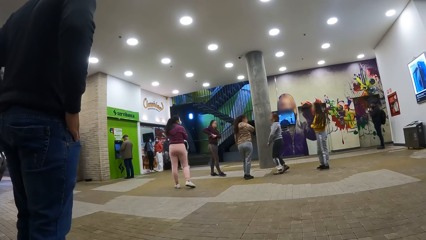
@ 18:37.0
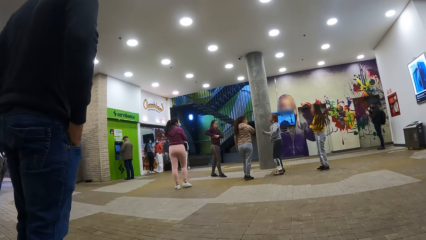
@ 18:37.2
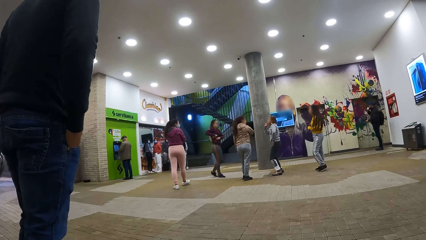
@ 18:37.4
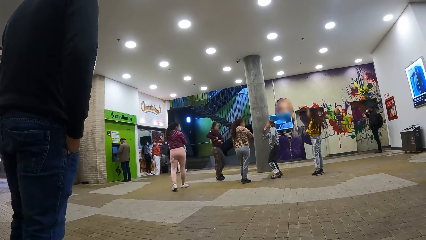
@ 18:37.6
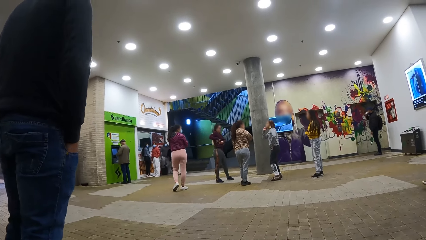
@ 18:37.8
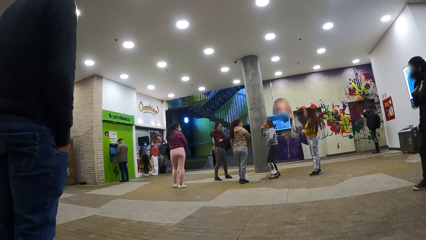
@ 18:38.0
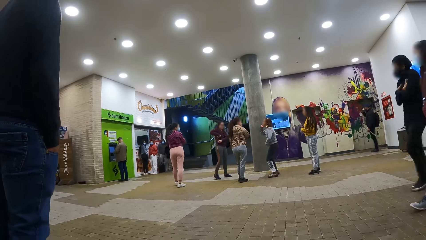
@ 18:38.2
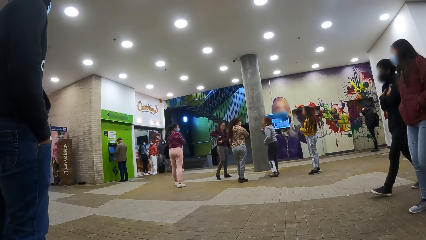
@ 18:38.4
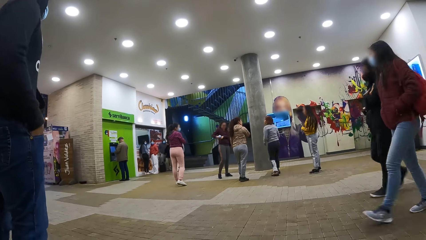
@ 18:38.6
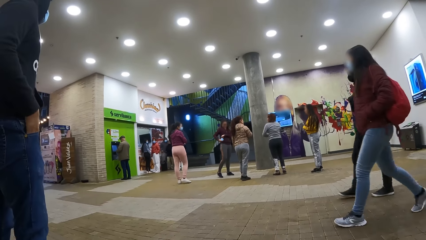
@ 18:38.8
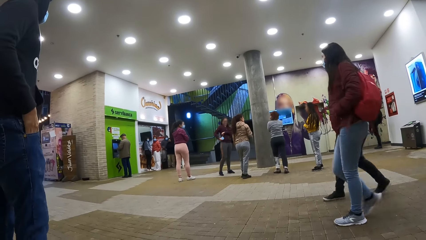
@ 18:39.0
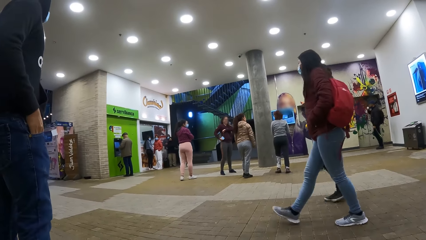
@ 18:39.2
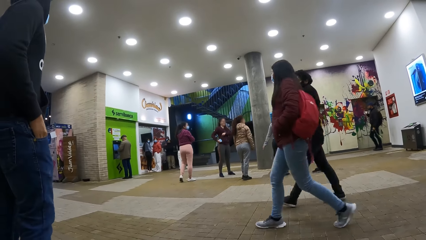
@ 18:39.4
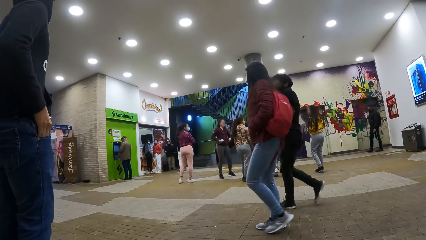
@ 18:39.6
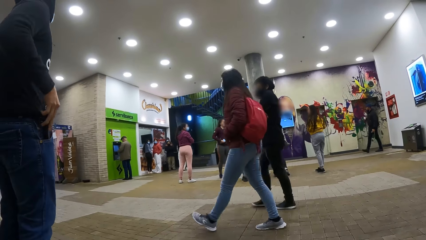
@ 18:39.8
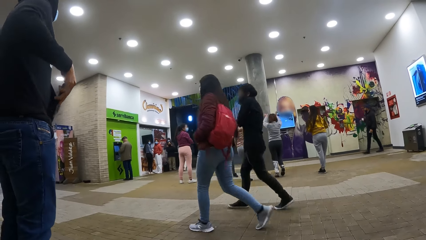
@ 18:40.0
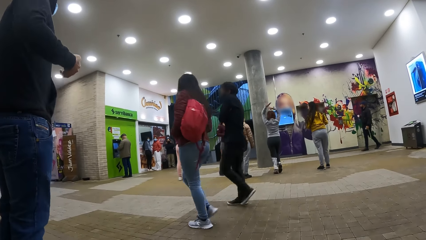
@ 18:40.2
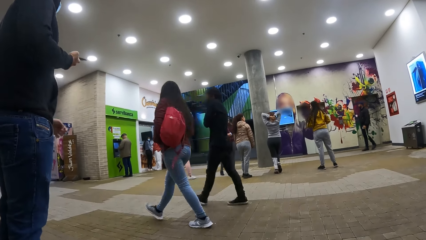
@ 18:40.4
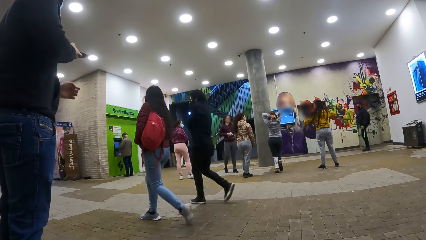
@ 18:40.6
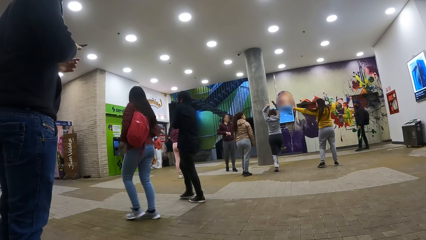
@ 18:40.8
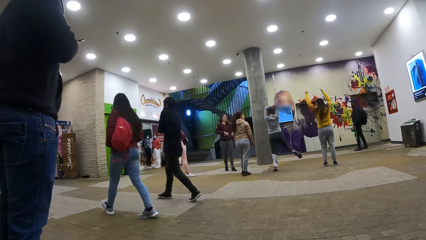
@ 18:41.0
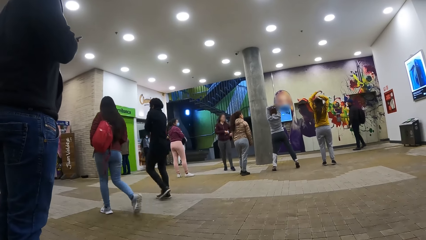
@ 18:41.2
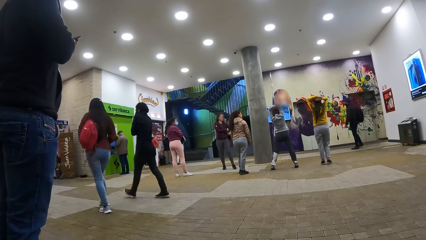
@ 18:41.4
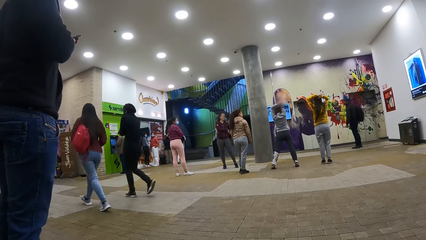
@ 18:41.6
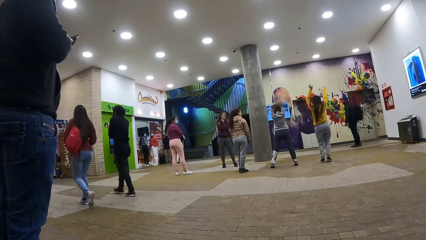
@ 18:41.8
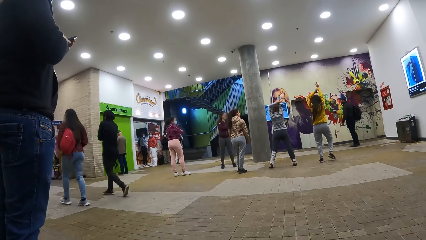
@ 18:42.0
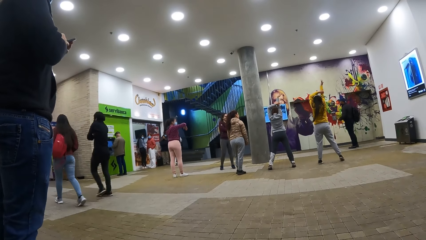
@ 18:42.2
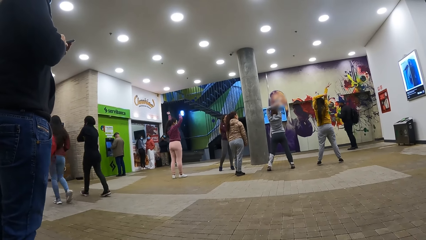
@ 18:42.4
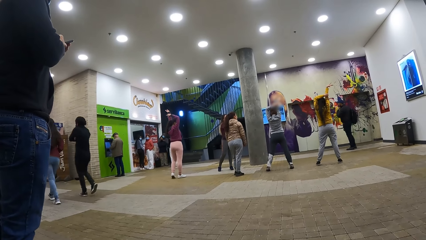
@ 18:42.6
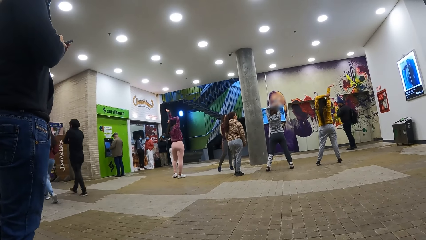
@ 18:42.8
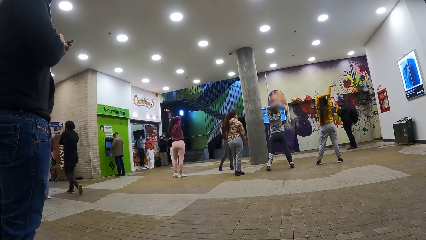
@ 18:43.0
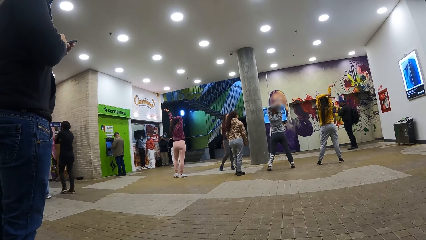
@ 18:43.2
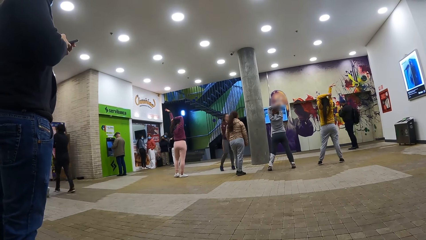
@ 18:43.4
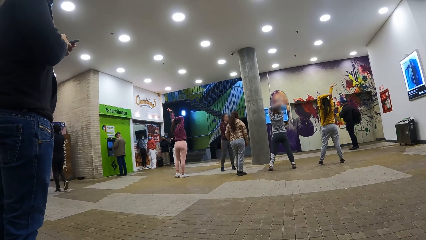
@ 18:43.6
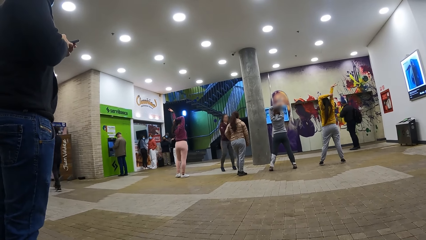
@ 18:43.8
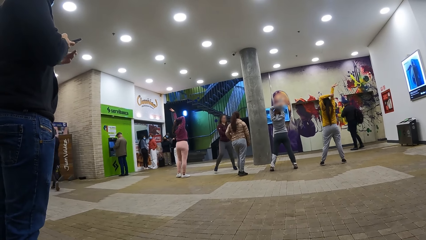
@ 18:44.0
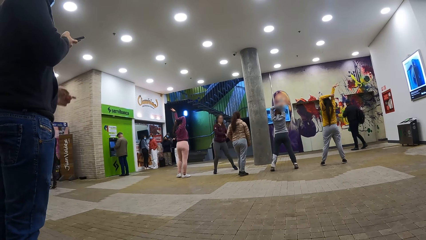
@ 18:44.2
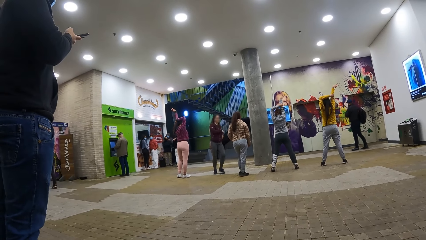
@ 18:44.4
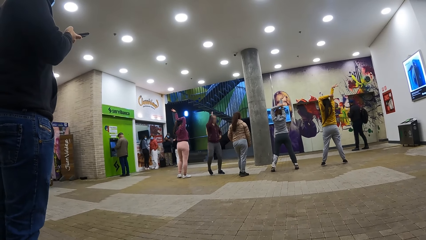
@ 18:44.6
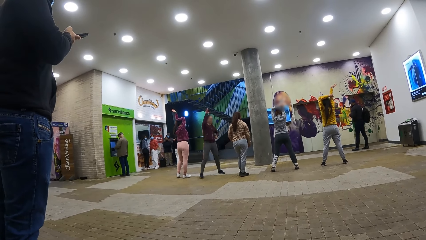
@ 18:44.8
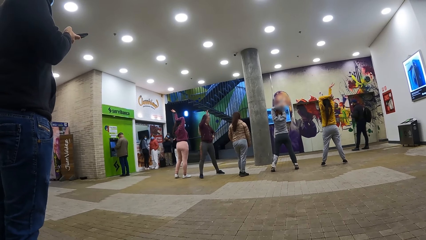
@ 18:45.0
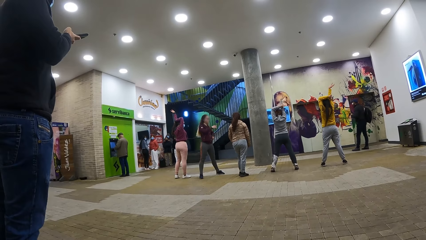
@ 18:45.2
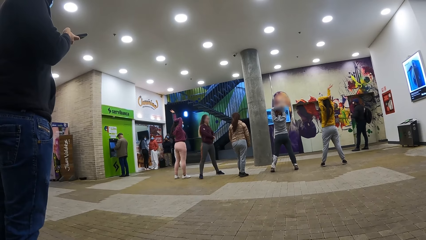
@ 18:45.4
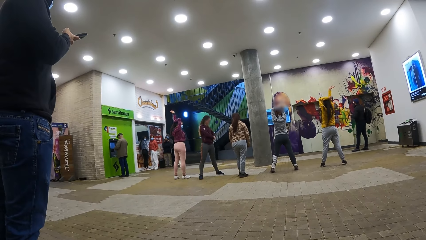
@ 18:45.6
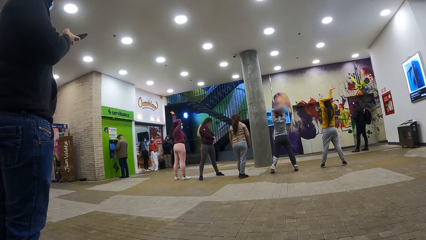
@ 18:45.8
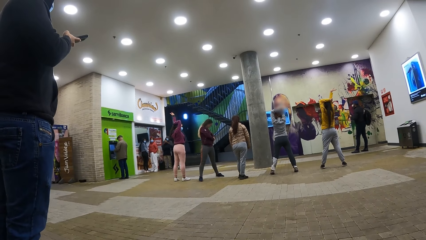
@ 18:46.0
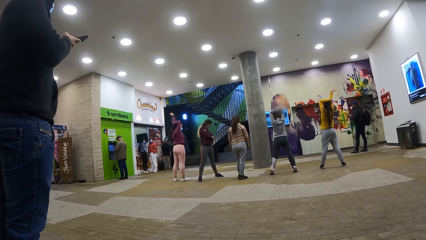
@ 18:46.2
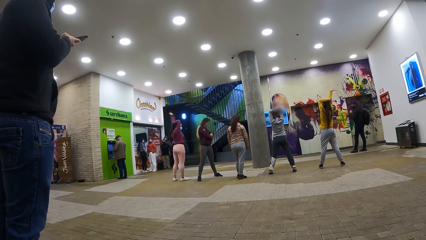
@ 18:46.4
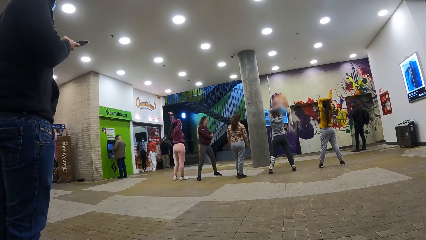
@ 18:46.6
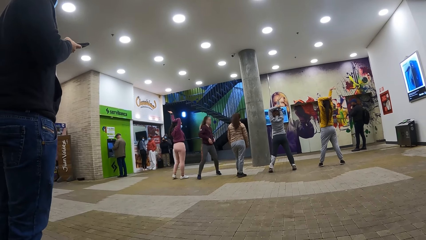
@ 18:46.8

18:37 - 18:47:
A man removes the phone from his pocket. He operates the phone.

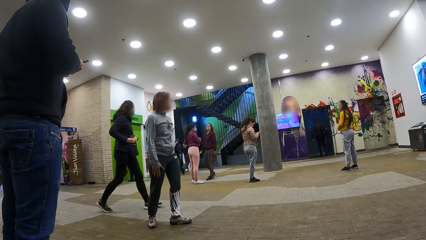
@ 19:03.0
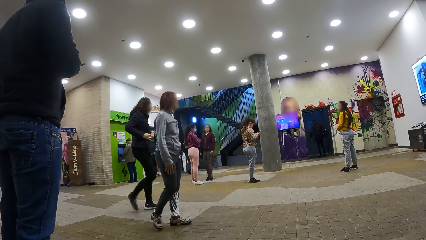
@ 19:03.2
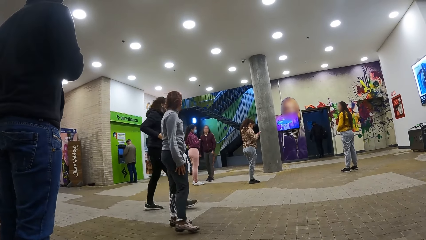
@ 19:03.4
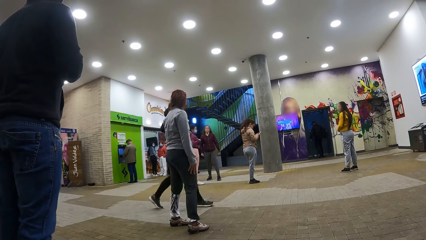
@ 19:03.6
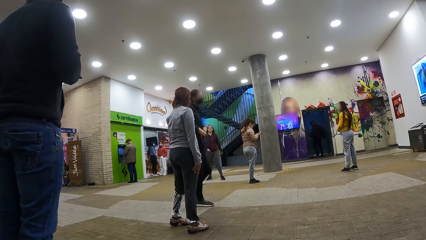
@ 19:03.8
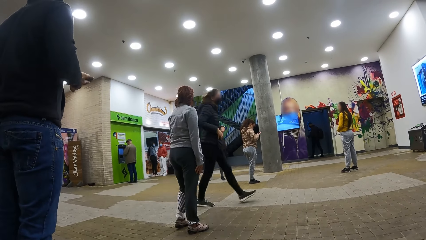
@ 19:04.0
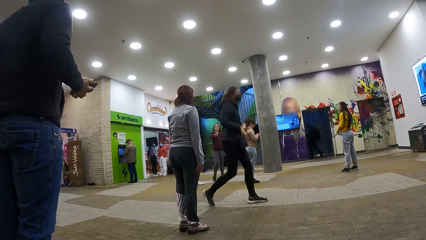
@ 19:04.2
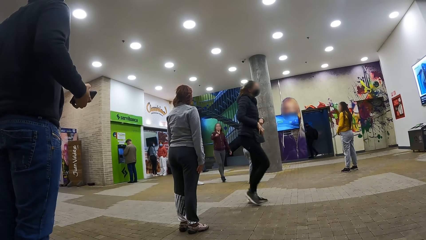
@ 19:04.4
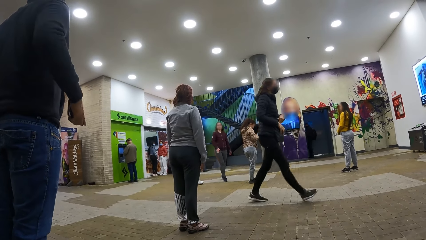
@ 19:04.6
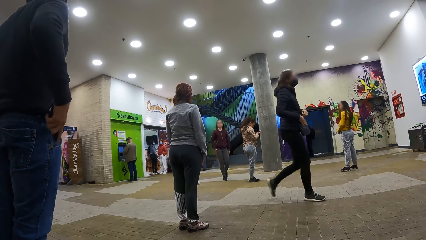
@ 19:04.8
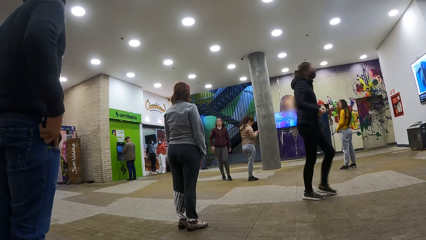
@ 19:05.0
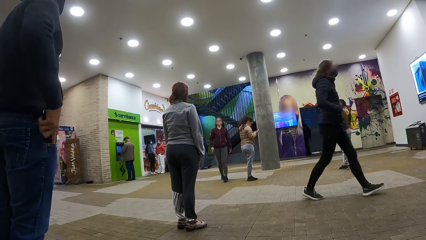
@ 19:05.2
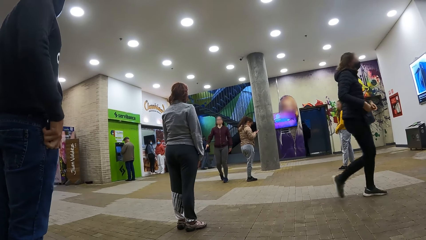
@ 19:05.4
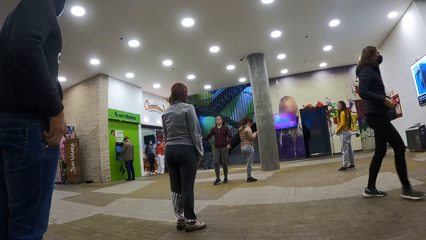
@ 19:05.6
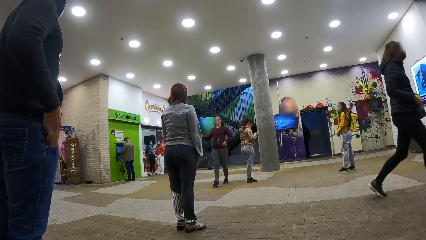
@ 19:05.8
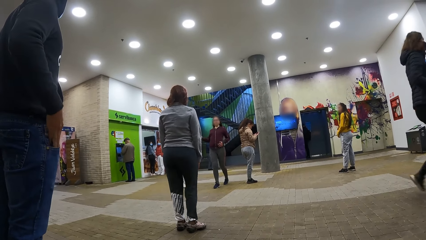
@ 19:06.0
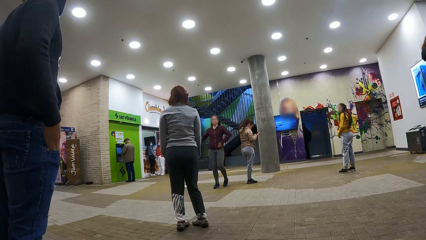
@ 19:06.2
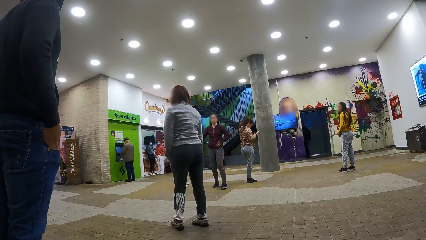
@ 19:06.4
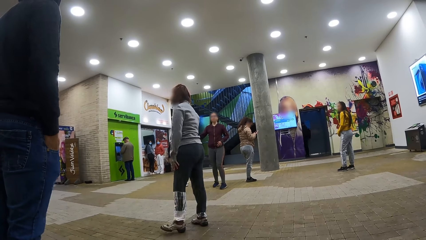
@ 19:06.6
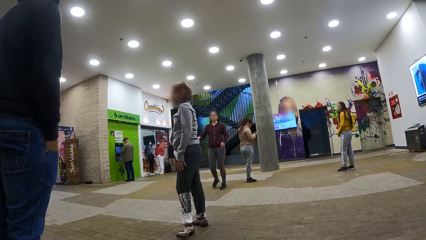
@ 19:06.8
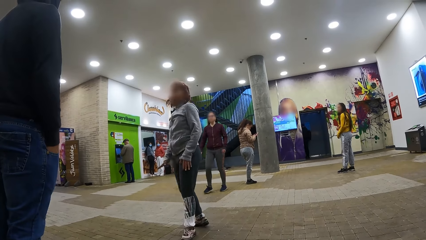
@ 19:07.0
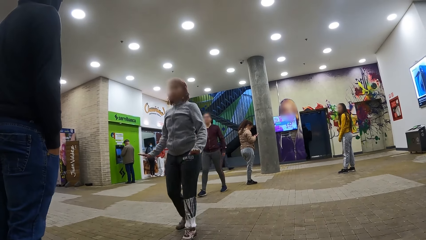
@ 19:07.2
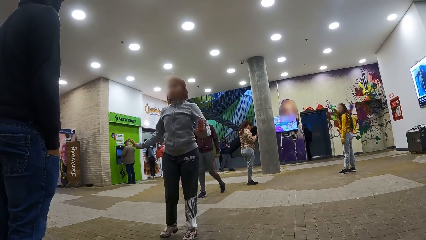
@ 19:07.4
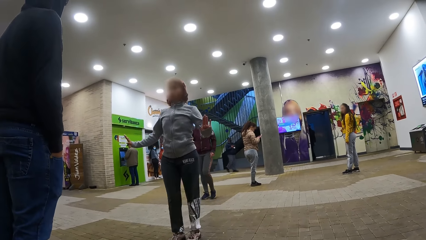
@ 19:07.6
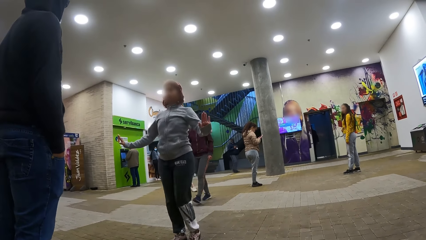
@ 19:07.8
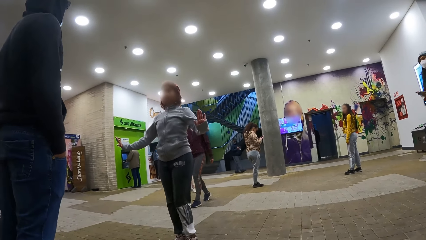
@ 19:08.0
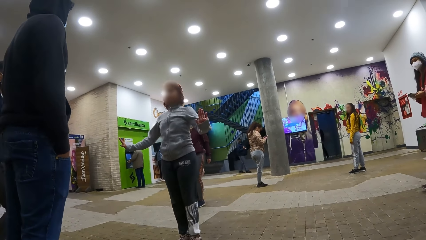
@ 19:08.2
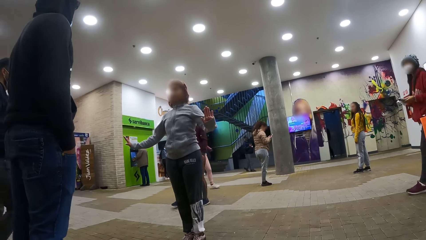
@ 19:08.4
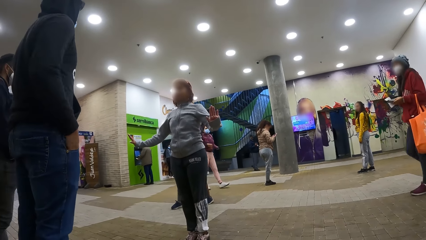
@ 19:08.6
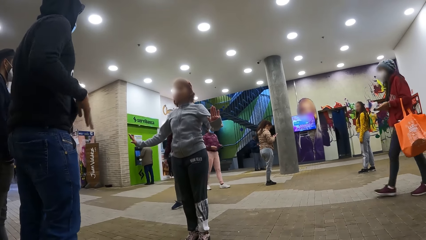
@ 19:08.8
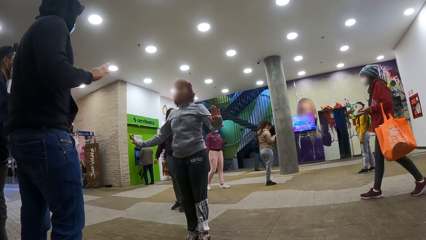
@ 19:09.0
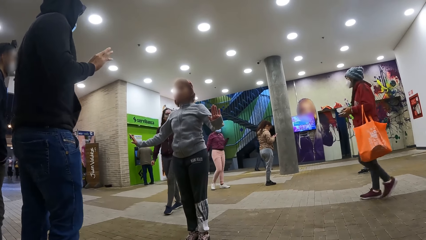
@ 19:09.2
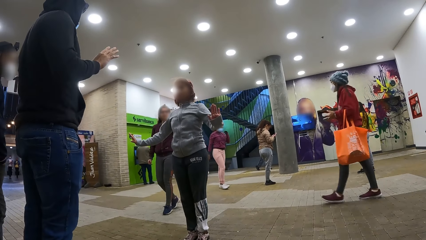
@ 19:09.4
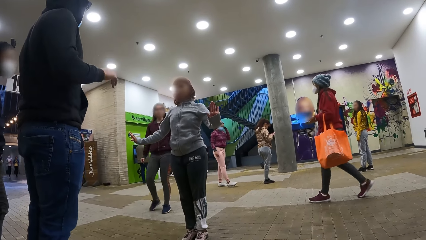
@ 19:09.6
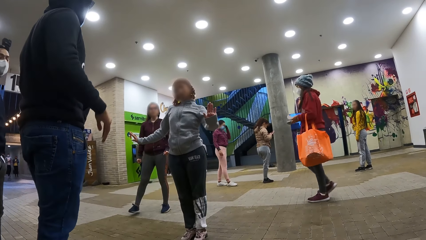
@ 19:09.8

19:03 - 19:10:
A man puts the phone in the pocket. He moves his fingers.
